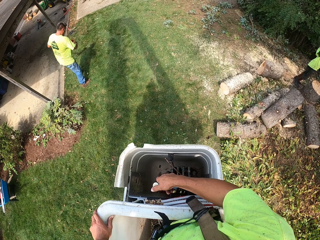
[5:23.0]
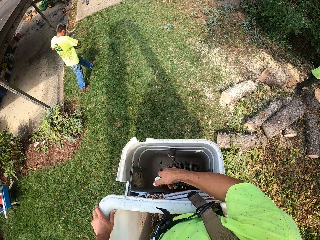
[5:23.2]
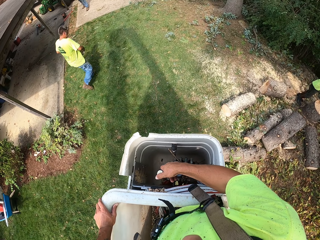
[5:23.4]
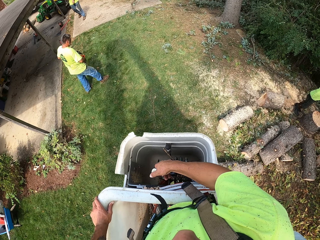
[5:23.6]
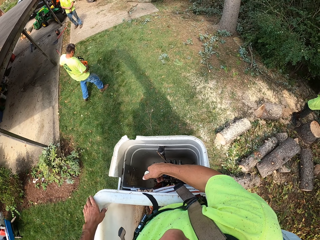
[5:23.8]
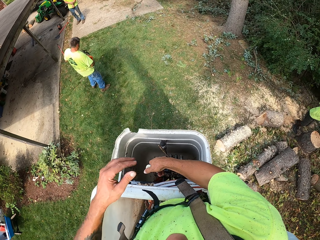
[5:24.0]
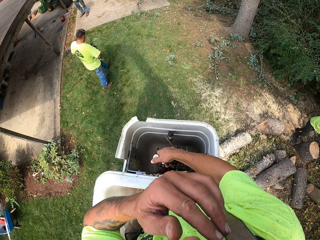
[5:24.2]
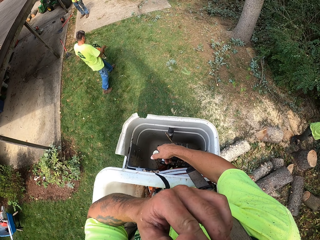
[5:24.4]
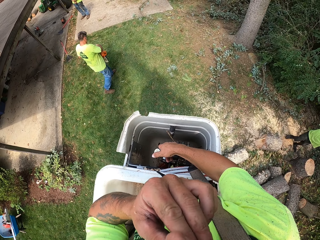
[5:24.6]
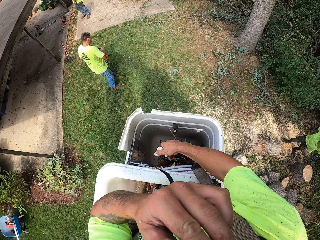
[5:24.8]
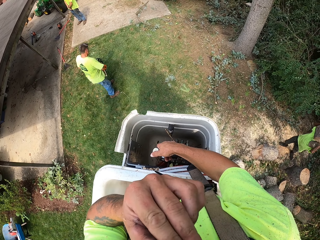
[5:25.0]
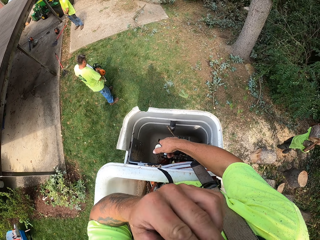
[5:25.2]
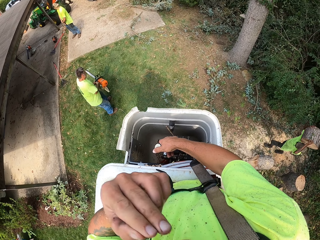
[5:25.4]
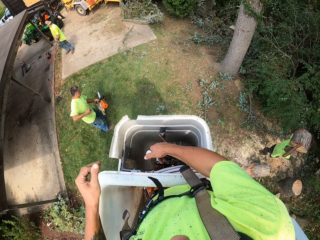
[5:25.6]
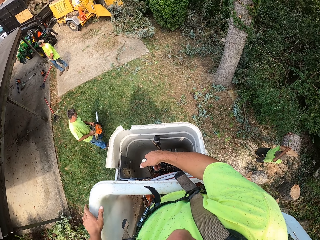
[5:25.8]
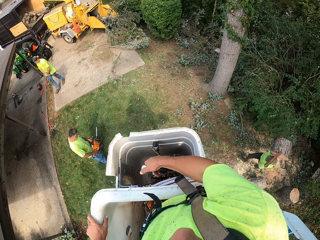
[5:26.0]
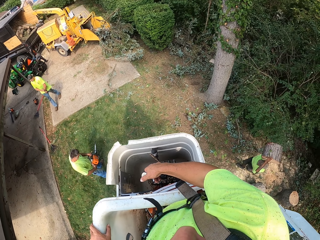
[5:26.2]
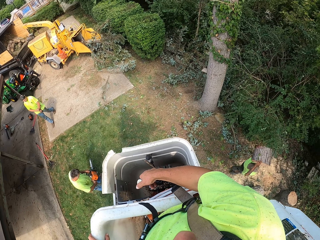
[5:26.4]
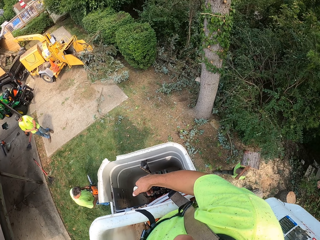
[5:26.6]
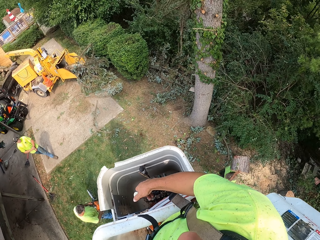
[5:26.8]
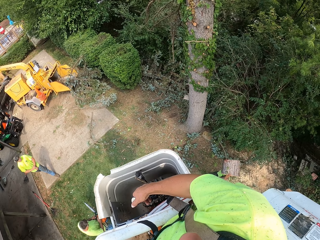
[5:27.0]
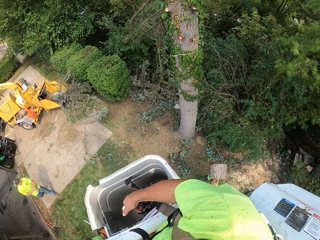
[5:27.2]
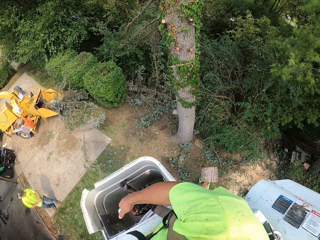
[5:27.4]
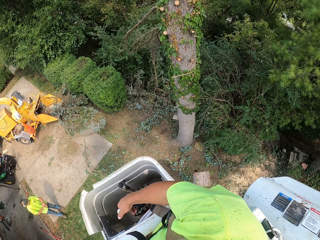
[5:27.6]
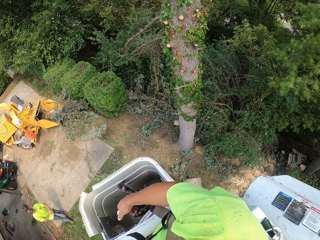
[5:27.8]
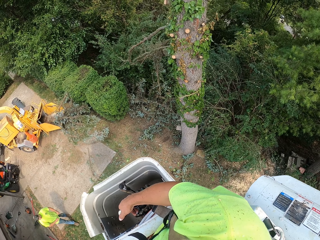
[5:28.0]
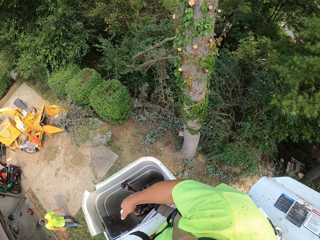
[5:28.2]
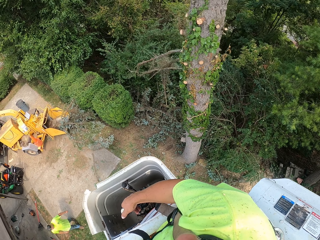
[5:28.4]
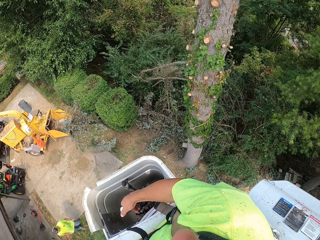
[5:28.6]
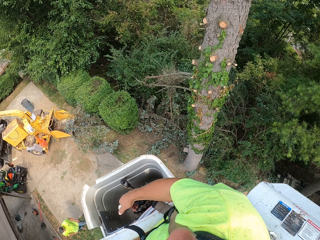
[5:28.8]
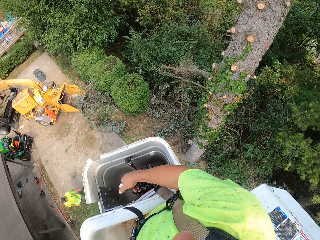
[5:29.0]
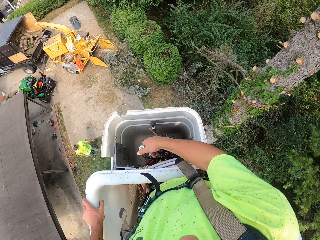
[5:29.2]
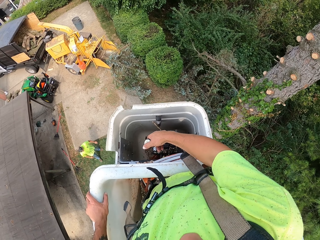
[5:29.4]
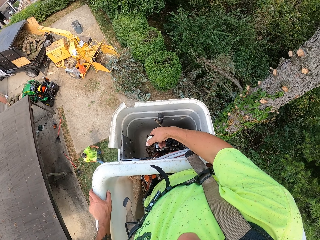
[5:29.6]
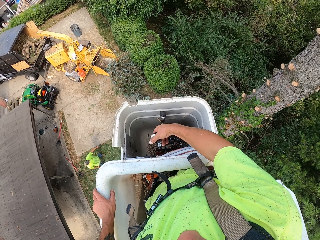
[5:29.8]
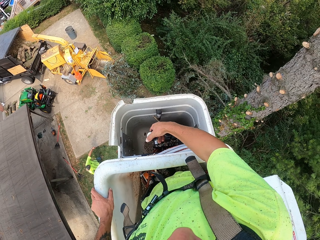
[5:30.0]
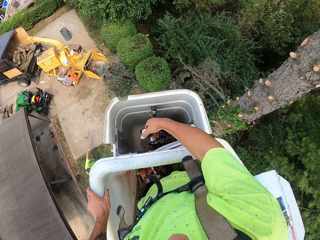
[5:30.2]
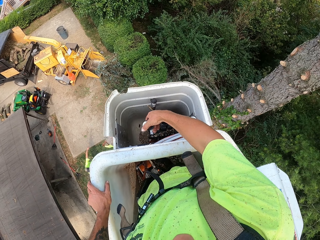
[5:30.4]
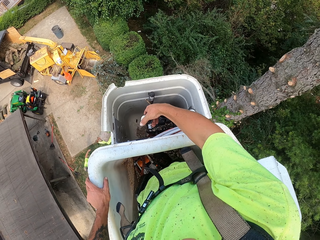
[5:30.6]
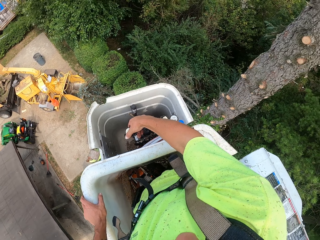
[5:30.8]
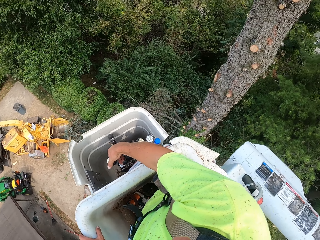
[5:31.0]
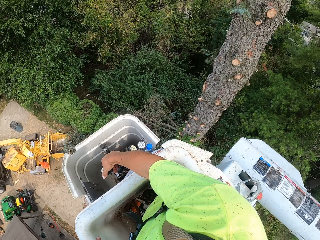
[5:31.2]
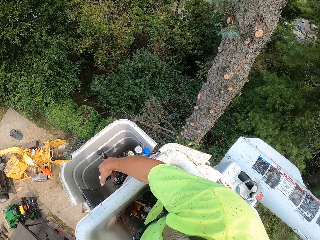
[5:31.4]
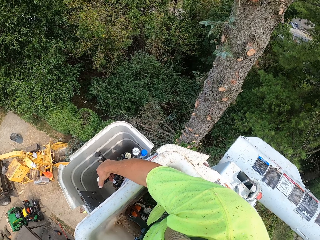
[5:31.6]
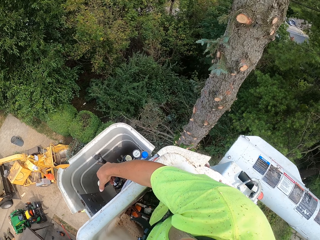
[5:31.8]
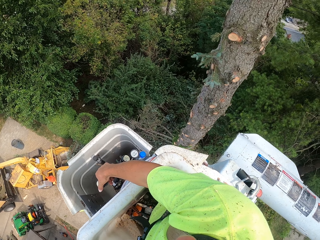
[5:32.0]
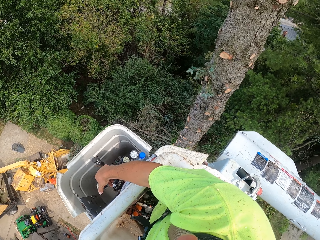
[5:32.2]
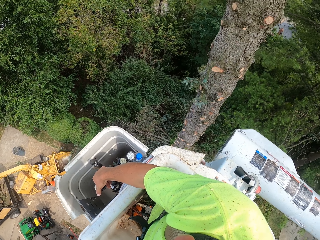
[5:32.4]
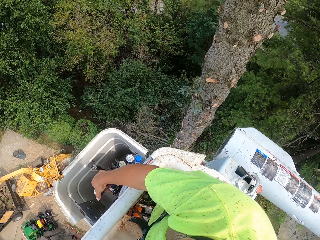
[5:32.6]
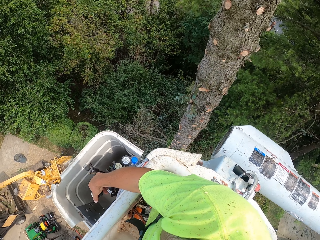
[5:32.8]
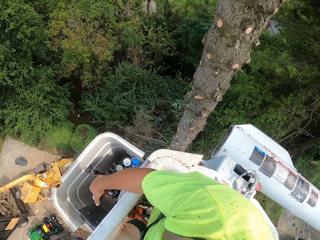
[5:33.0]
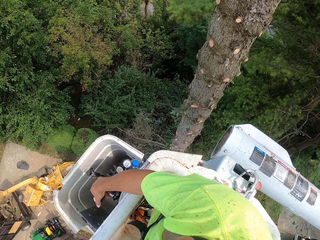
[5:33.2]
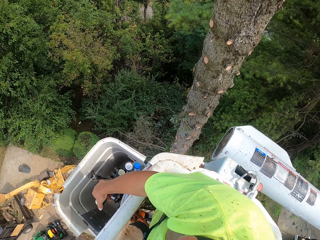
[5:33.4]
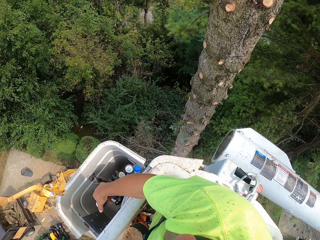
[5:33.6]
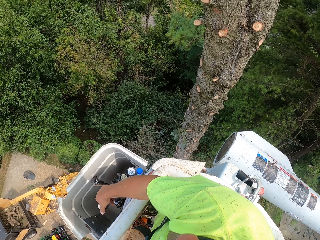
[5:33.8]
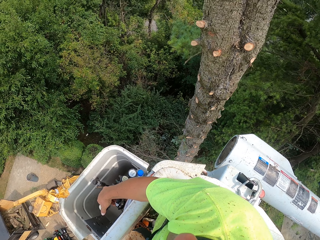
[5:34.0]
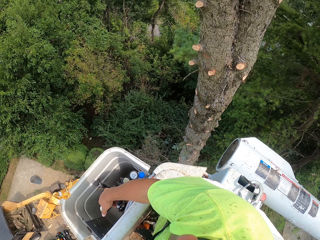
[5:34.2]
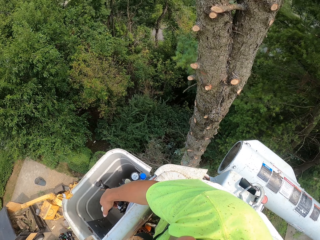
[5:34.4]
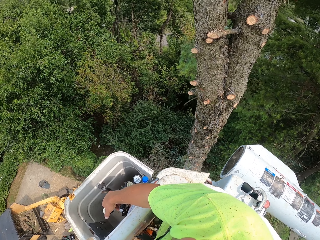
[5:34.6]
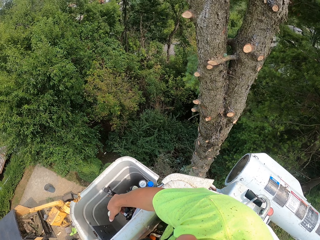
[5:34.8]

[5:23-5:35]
A man walks on grass. The camera wearer touches his face with his left hand. The man starts a power saw.

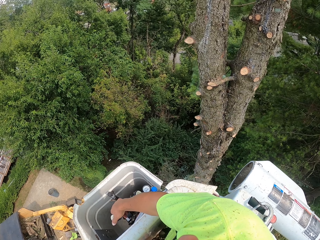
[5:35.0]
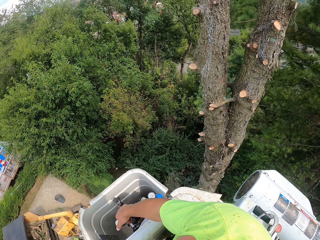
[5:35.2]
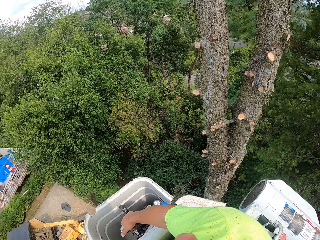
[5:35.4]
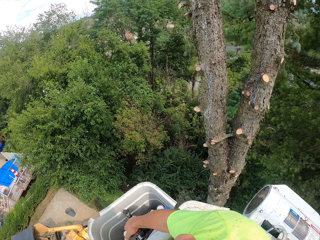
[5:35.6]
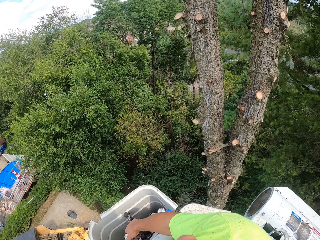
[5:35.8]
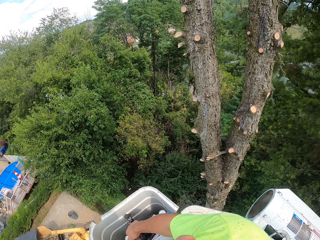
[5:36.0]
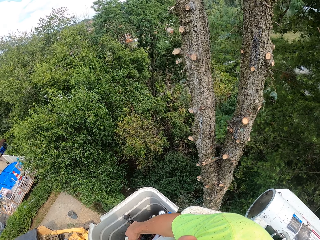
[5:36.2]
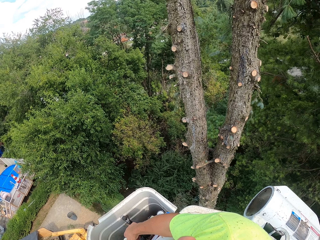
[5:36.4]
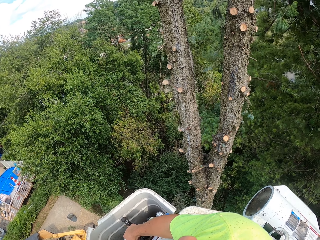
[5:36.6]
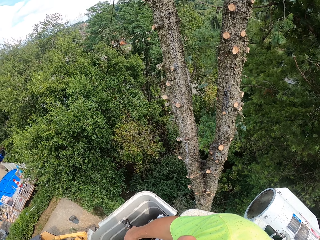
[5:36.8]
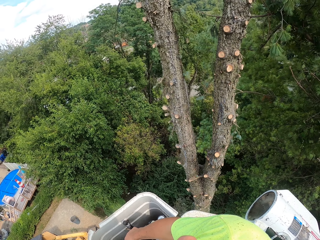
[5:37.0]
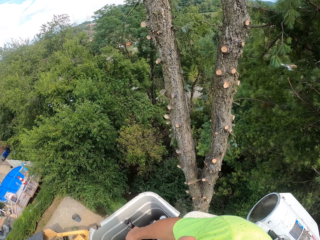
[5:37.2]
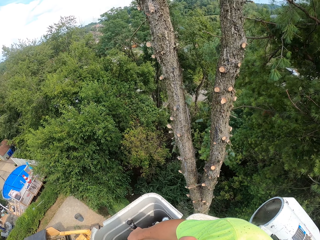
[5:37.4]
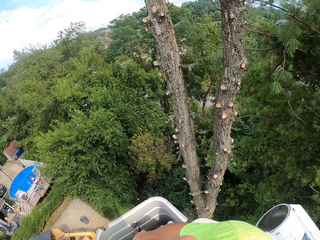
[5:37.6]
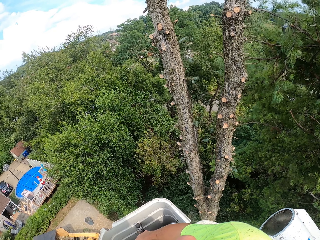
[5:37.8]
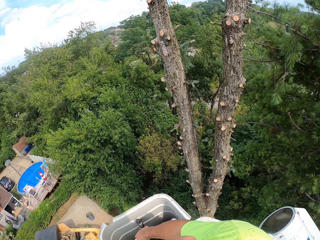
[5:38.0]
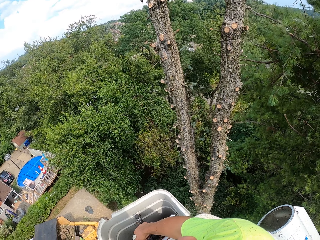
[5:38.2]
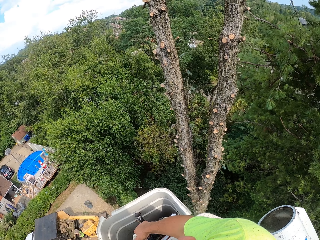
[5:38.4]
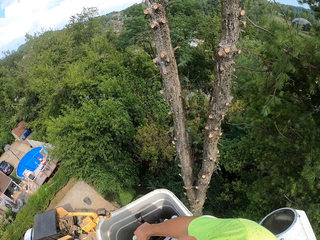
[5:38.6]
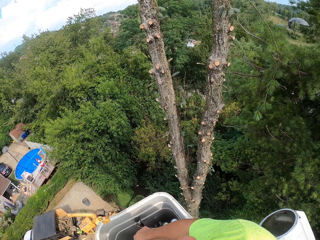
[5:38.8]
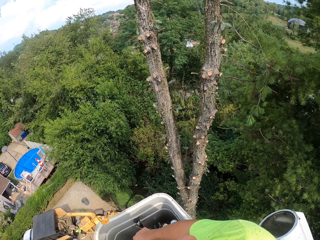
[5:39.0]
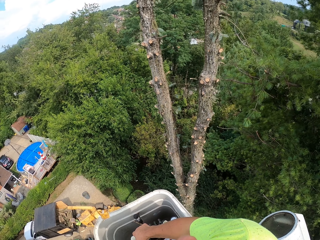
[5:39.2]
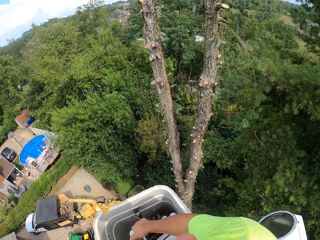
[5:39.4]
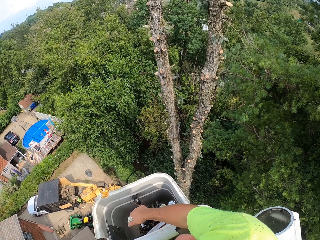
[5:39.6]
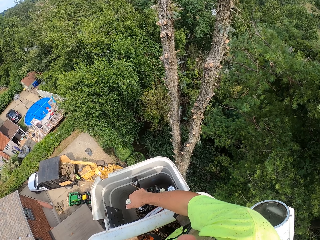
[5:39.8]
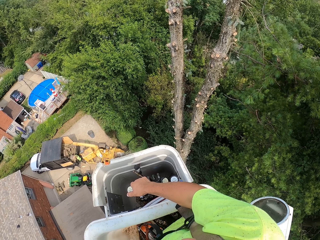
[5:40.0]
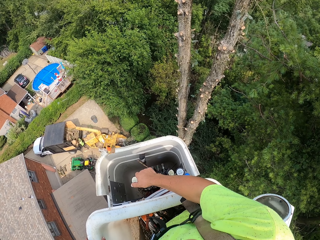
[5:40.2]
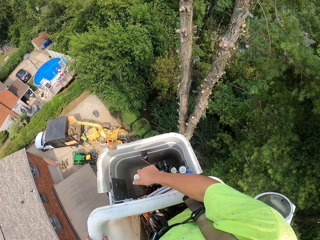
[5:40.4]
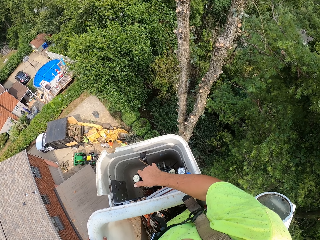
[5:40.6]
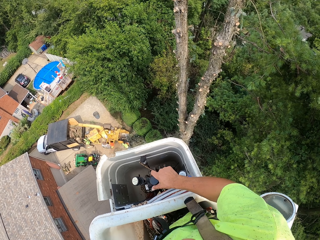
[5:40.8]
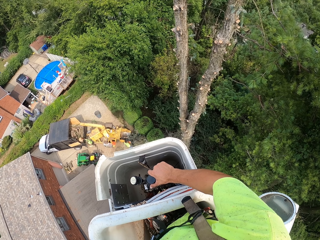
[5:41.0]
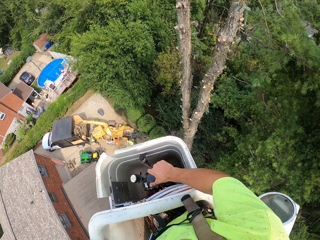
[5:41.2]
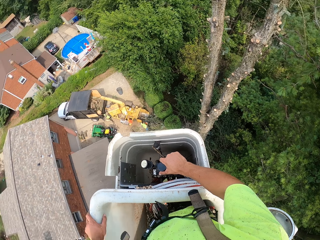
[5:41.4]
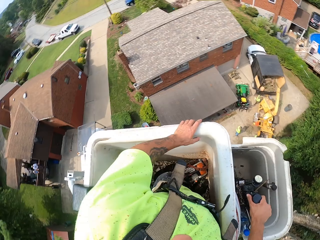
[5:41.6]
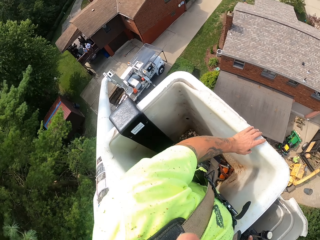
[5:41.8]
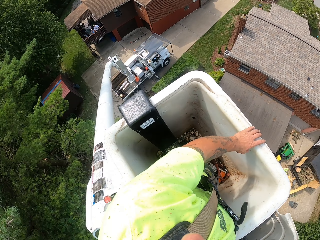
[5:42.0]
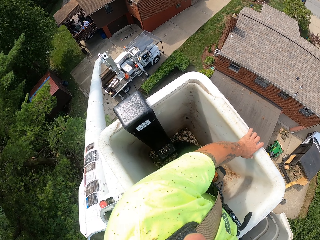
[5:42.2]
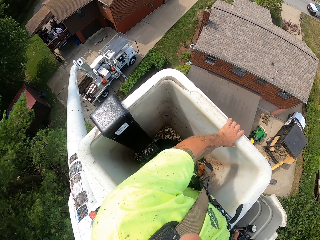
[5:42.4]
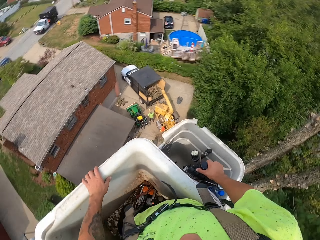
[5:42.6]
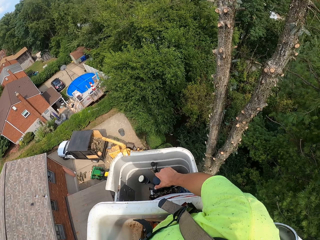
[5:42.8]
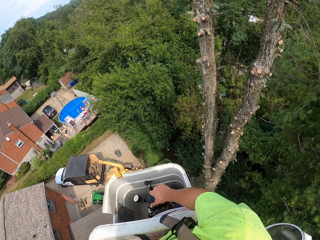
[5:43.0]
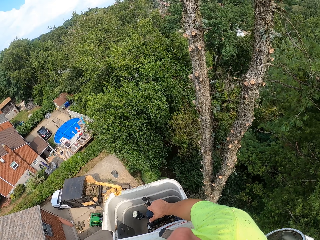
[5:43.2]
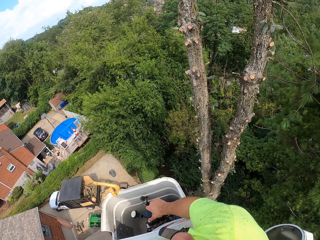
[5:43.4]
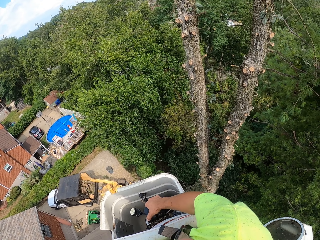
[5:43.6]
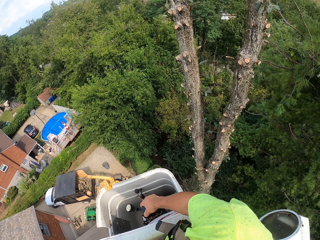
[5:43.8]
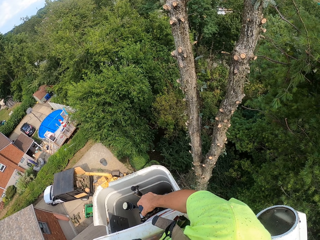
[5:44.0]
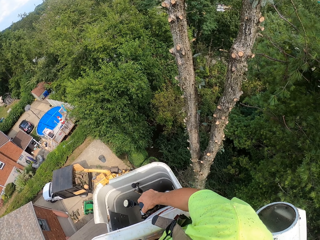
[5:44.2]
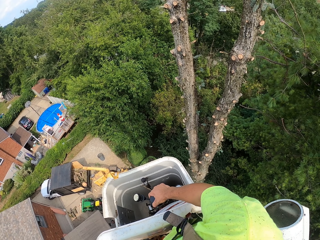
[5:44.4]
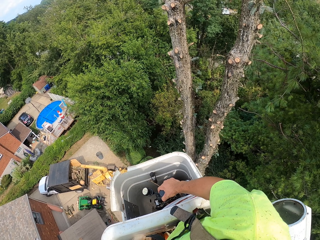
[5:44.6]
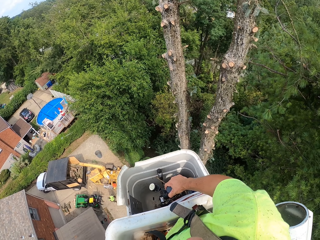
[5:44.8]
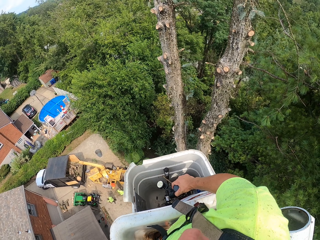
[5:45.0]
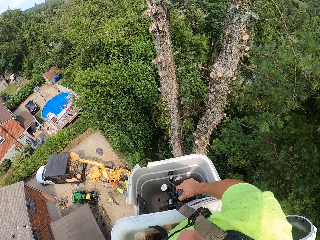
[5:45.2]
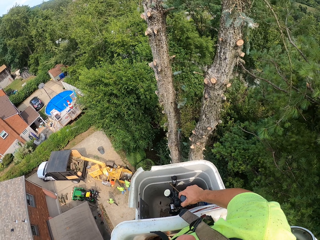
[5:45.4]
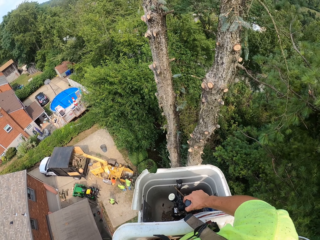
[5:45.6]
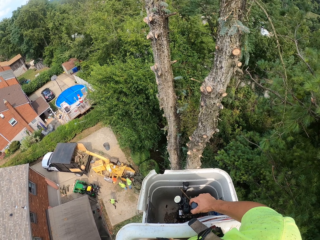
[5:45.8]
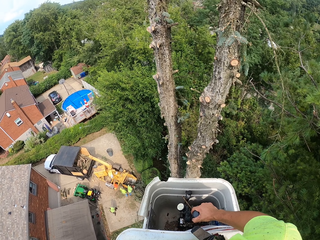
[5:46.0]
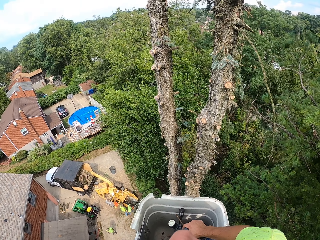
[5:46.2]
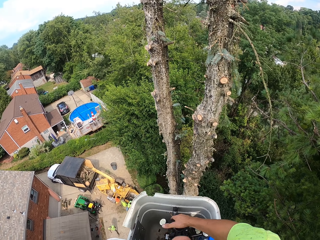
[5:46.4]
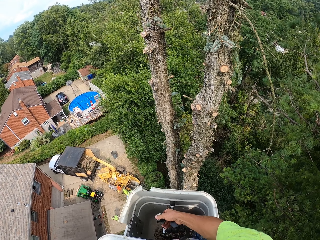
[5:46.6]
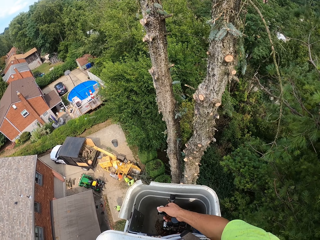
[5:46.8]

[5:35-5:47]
The camera wearer looks around.
